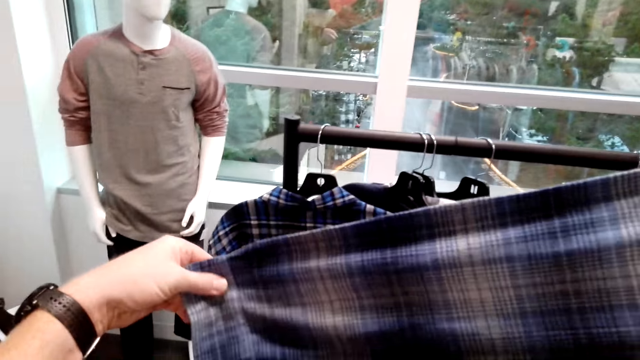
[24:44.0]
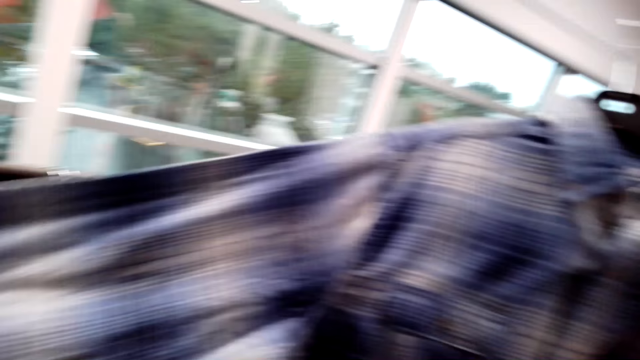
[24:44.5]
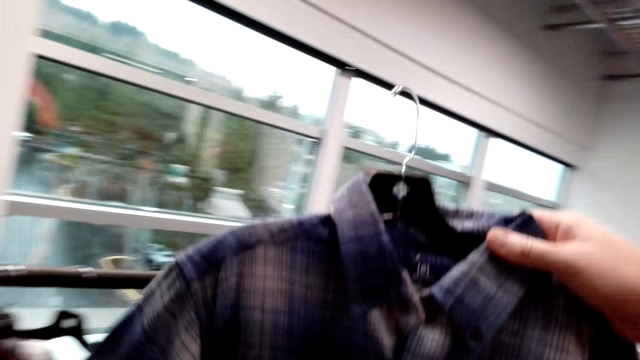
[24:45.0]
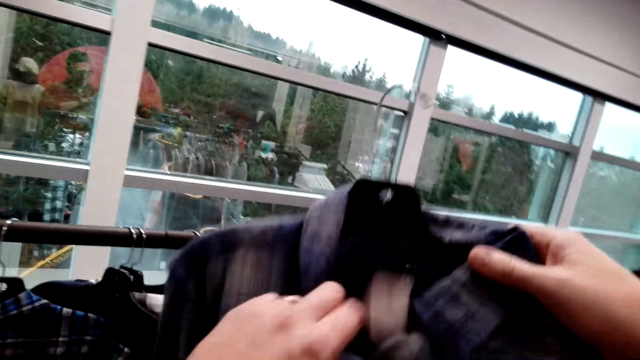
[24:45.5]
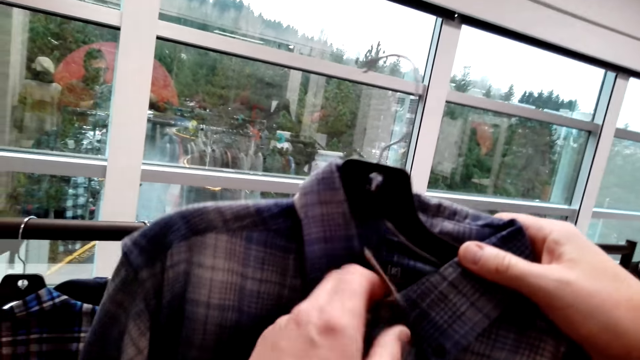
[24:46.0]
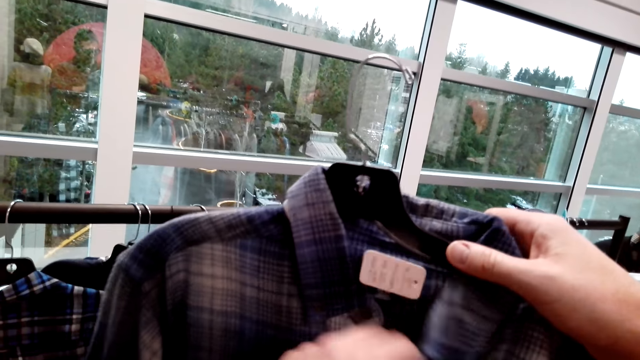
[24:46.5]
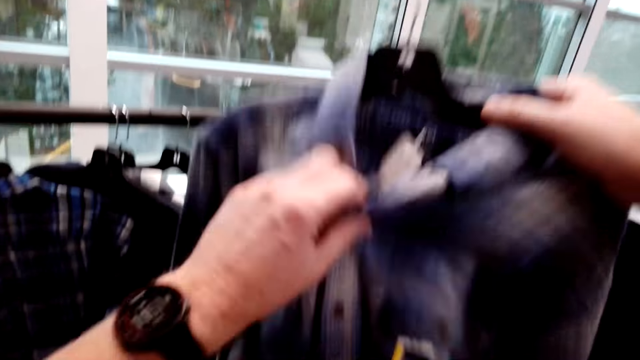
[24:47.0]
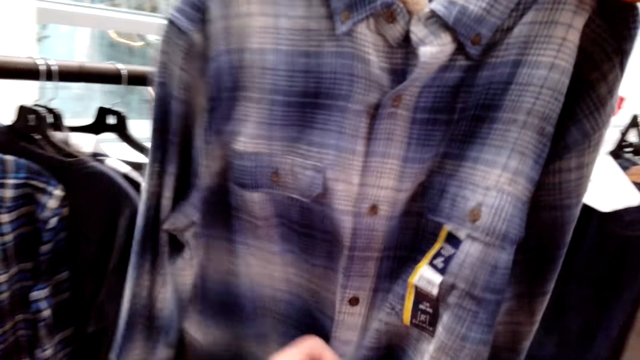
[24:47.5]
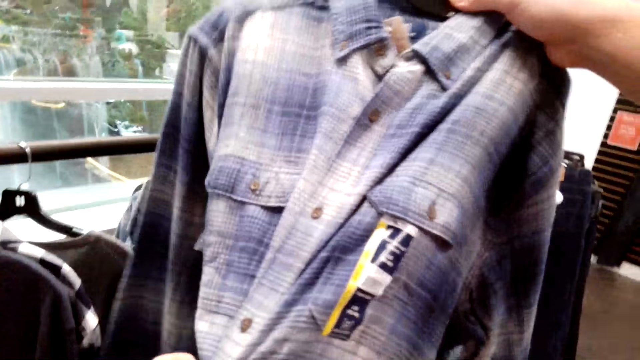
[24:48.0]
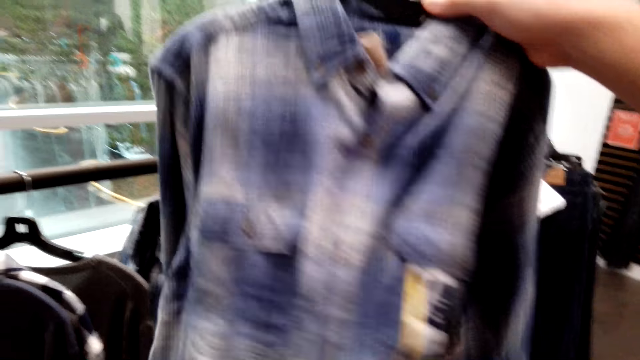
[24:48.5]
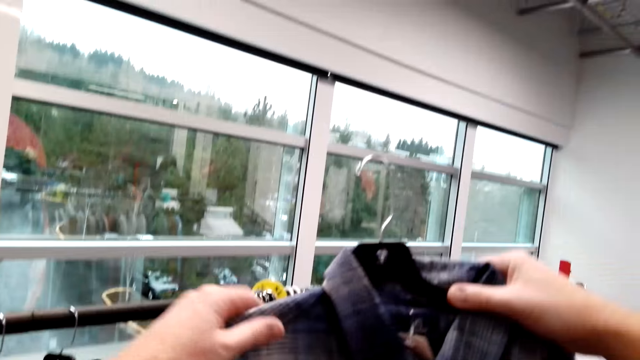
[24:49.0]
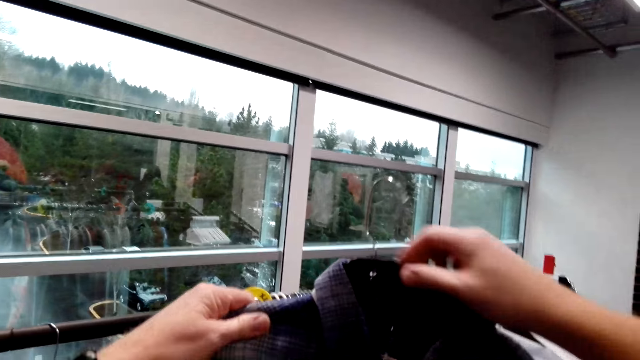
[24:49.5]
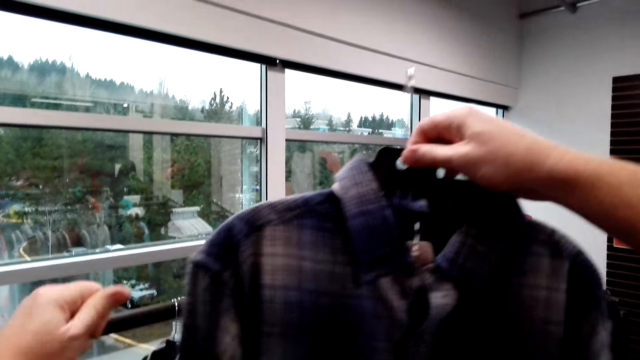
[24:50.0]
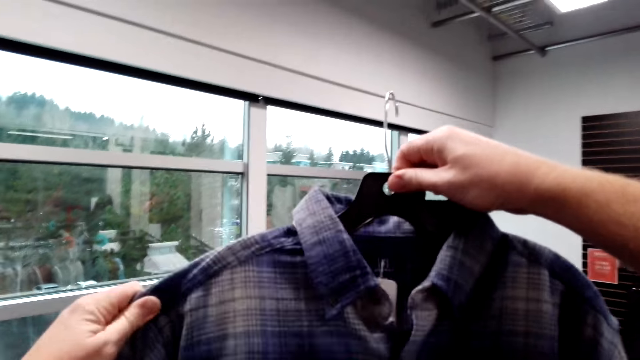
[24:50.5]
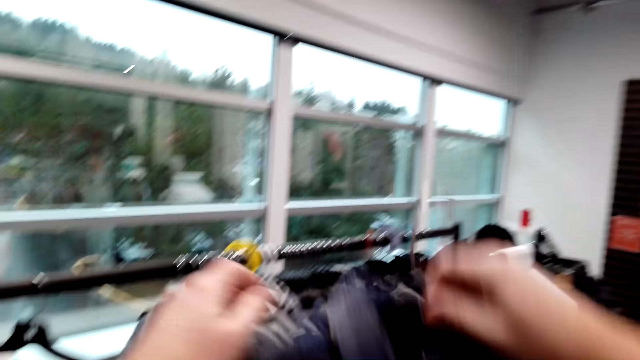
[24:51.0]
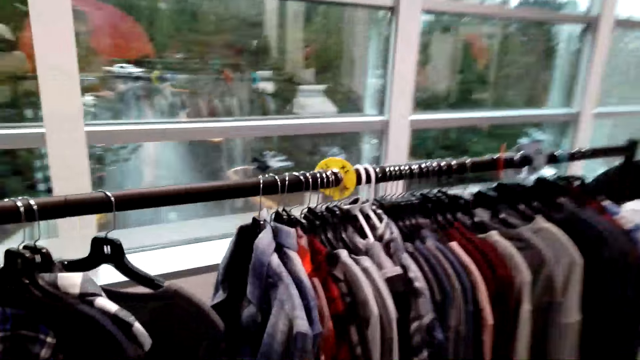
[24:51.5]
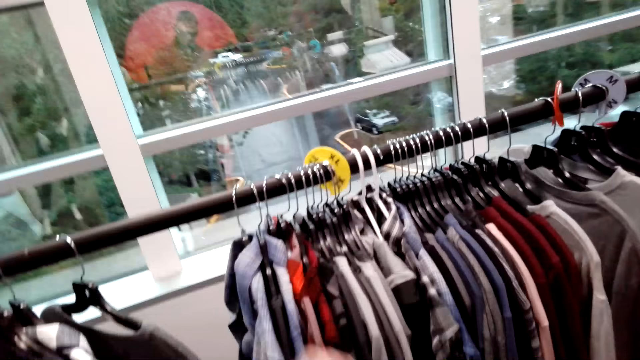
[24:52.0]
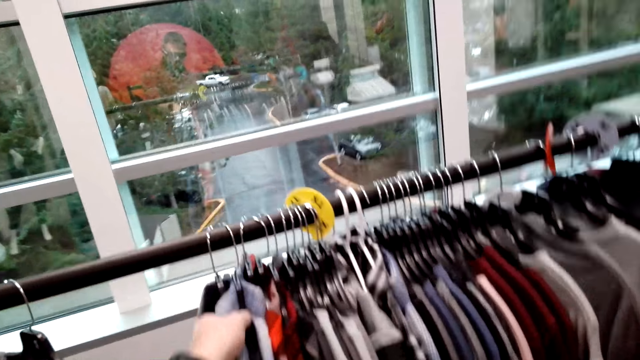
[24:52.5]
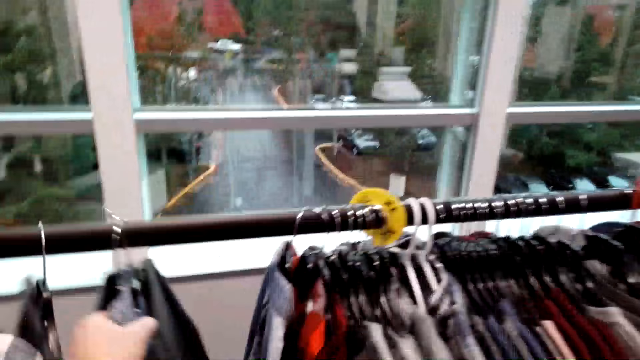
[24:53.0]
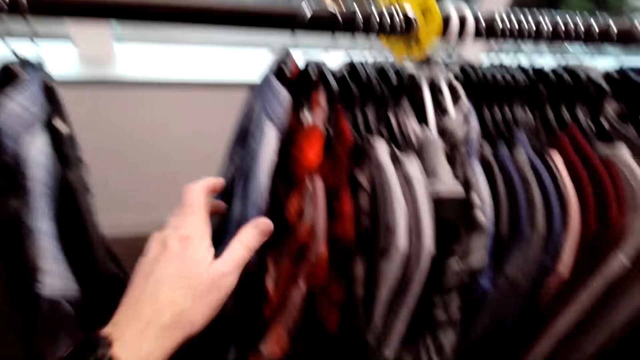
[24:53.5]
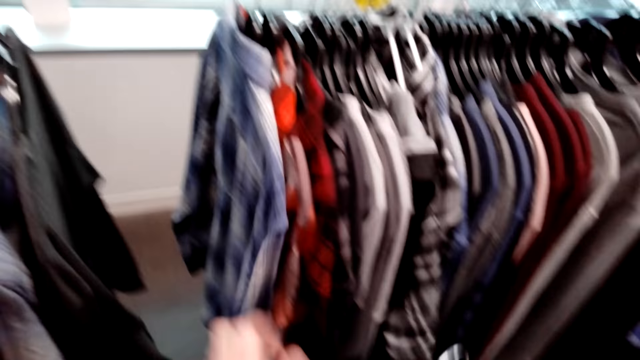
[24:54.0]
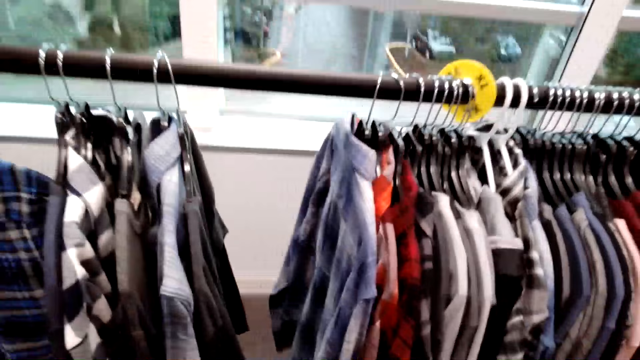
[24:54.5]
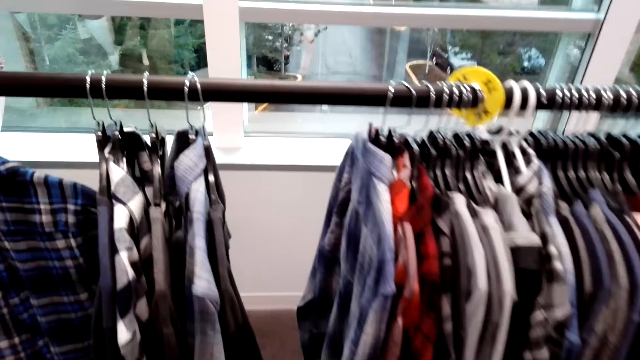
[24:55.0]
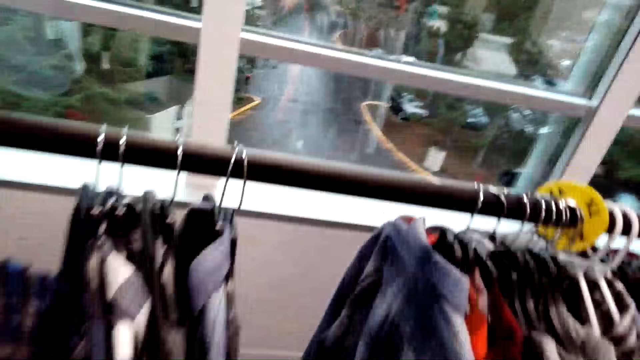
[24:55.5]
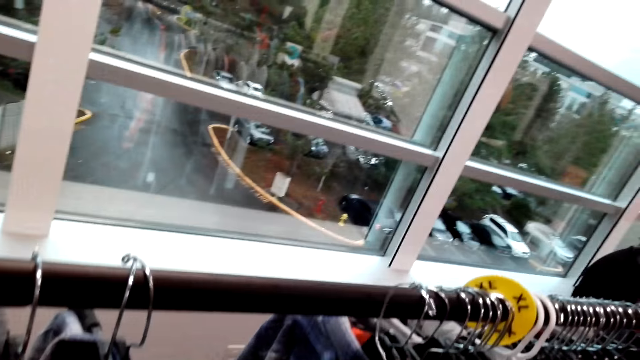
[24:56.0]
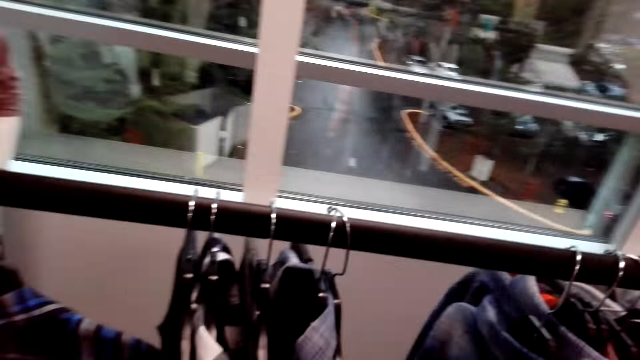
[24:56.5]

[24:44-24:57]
The camera wearer stretches the shirt on his hand. He lifts the shirt up. He pushes the shirts on the cloth rack. He puts the shirt on the shirt rack.

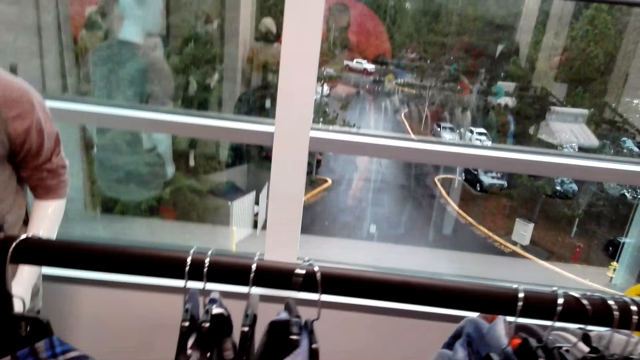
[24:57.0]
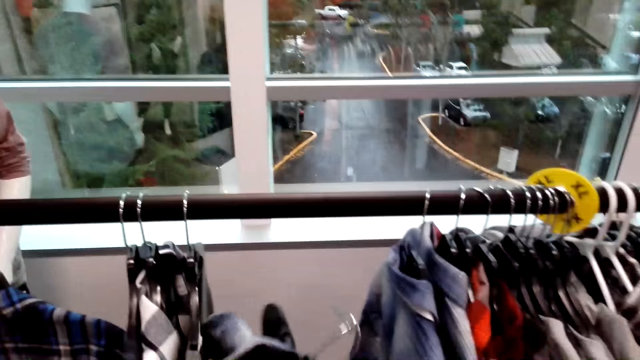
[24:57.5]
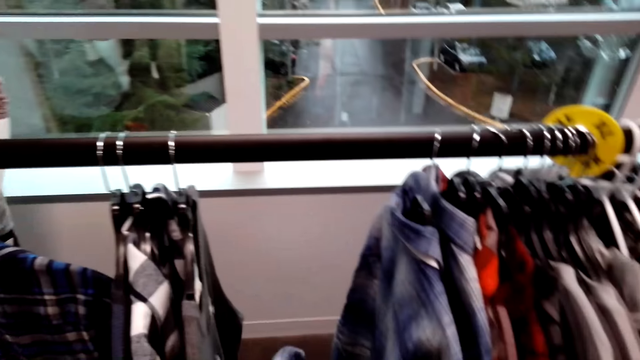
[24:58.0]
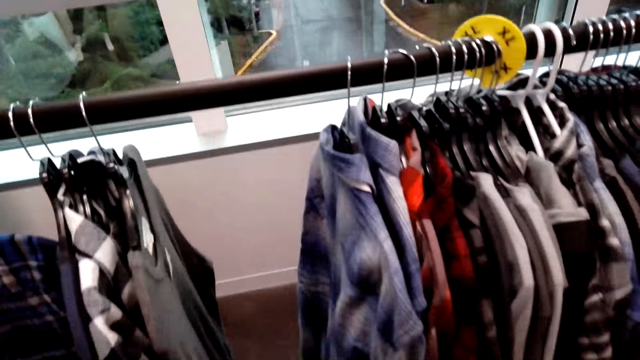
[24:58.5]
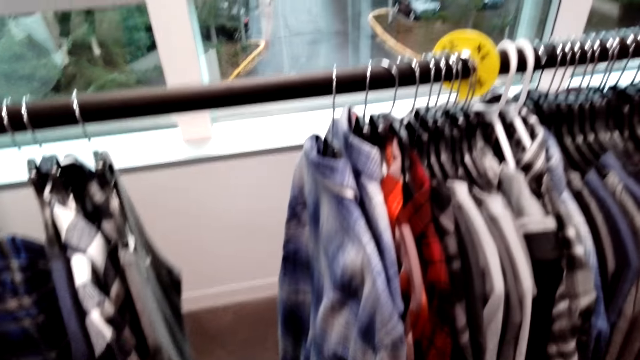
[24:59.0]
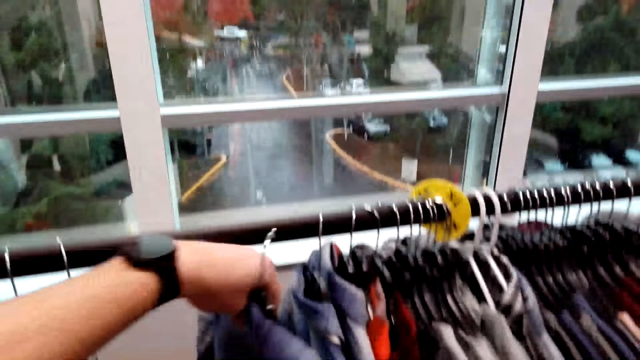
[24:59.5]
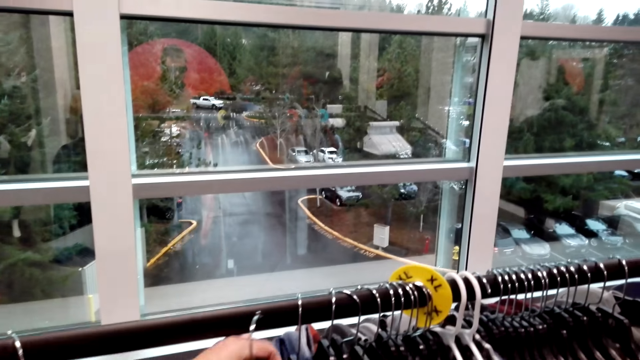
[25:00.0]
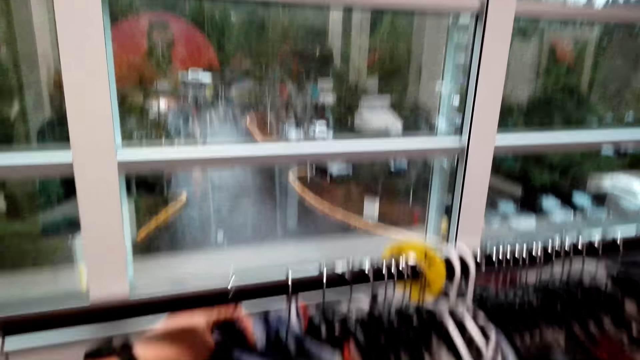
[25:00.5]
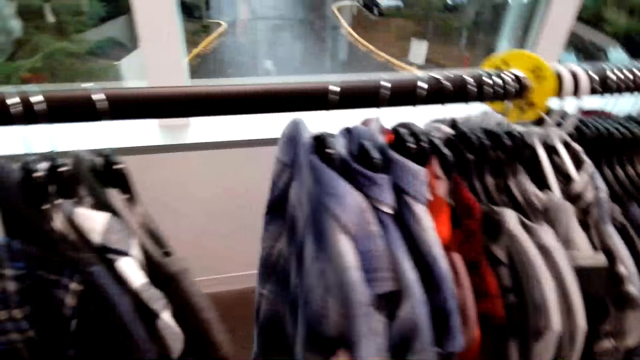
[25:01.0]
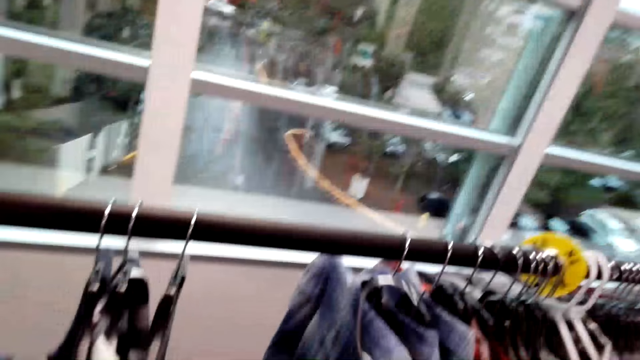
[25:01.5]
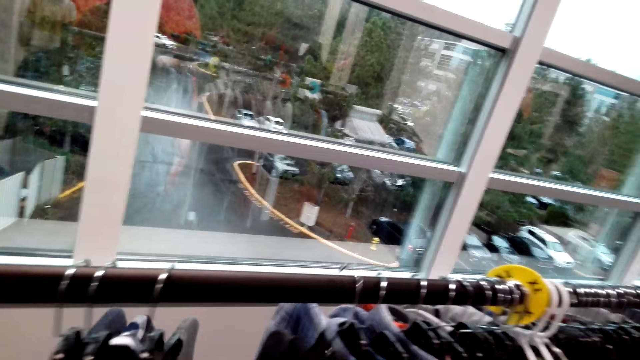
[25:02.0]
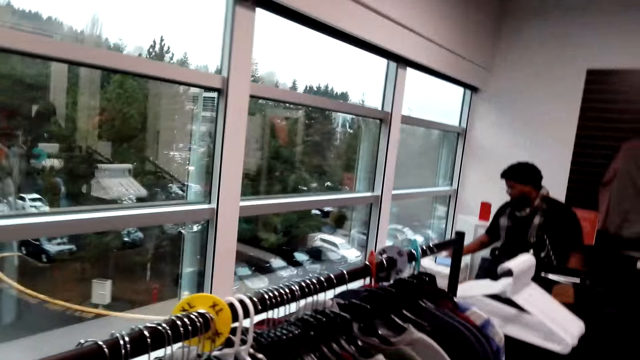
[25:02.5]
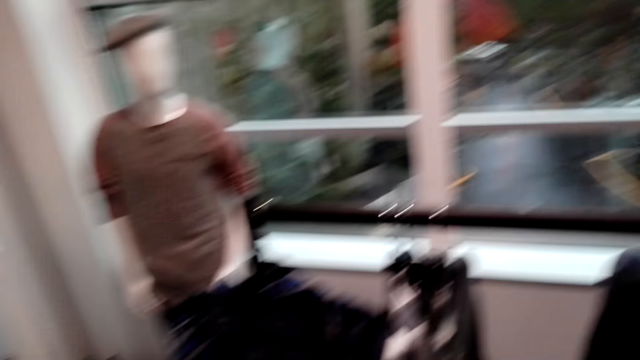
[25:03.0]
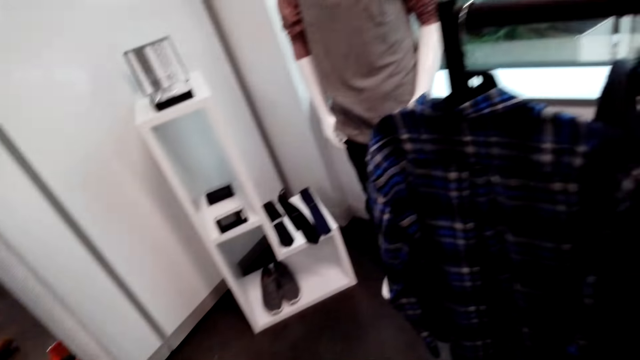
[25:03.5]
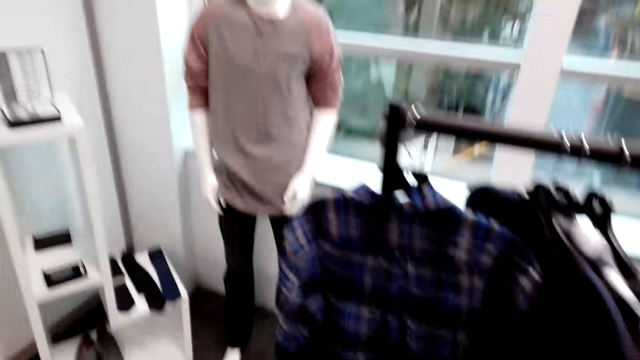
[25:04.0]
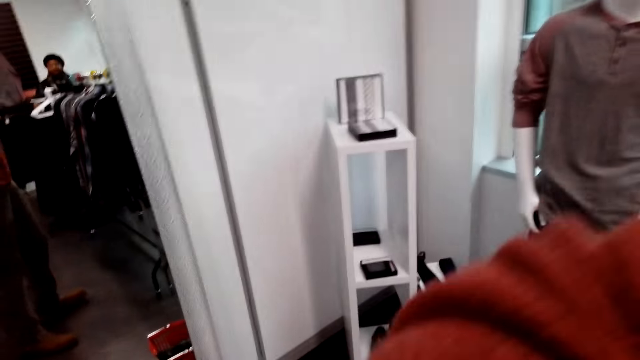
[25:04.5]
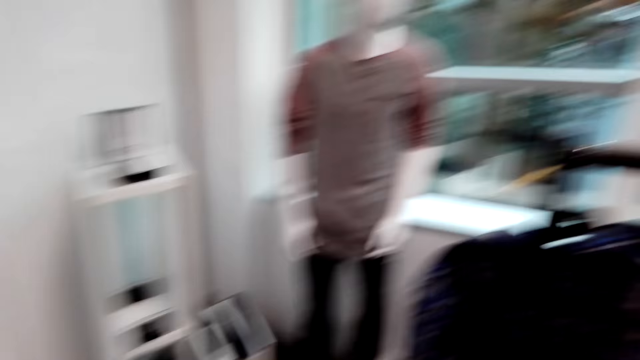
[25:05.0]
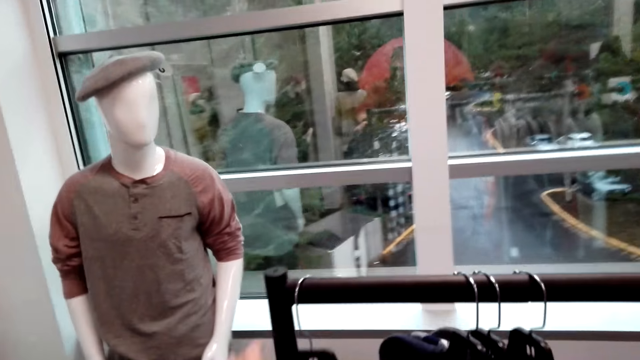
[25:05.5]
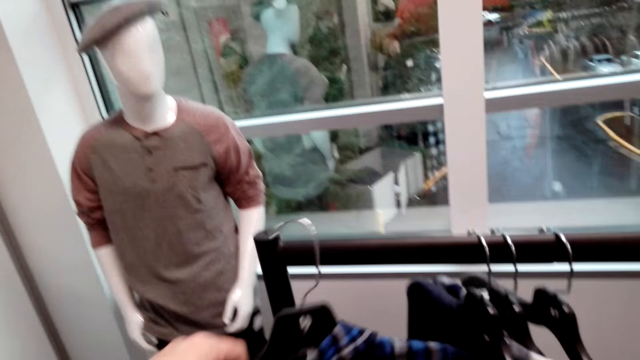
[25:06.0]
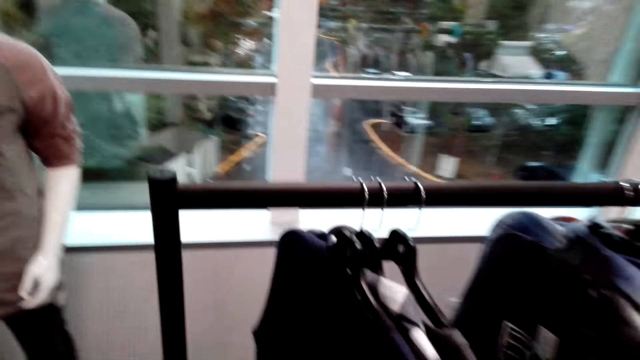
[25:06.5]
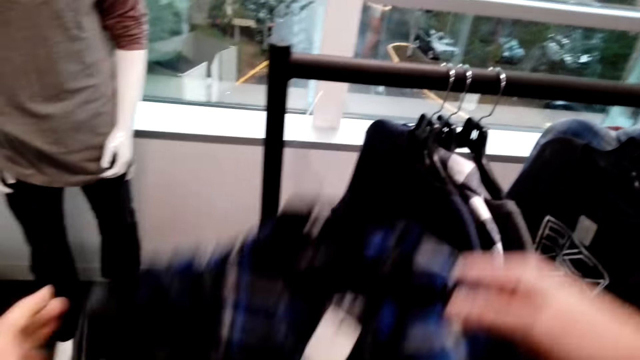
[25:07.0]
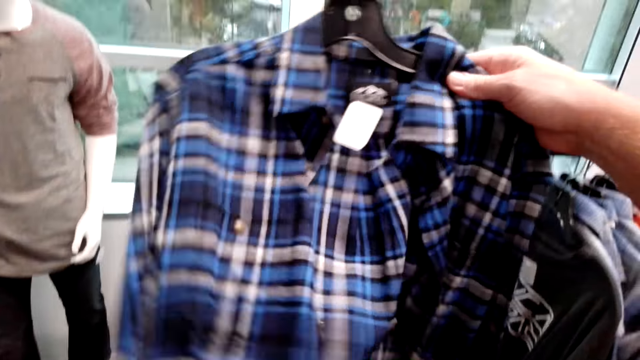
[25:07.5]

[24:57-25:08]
The camera wearer picks the shirt from the cloth rack. They return the shirt on the rack. They sneeze. They make a step. They pick the shirt from the cloth rack and lift the shirt up.
